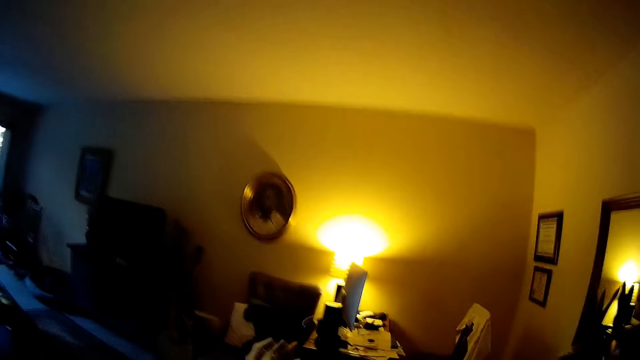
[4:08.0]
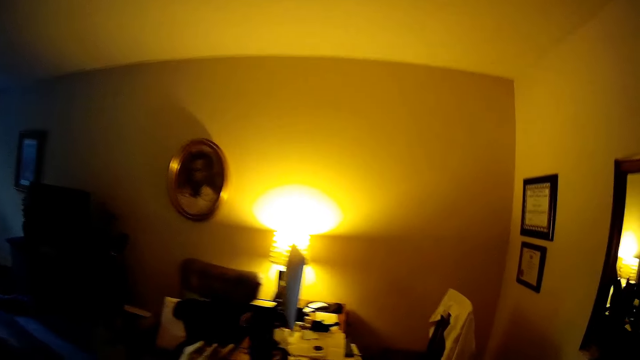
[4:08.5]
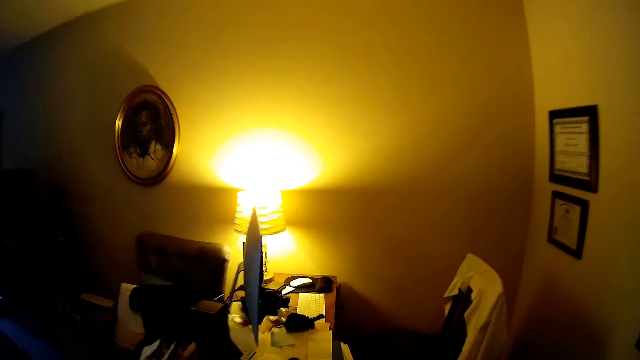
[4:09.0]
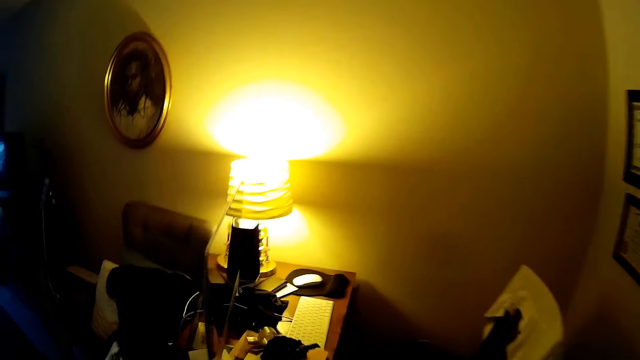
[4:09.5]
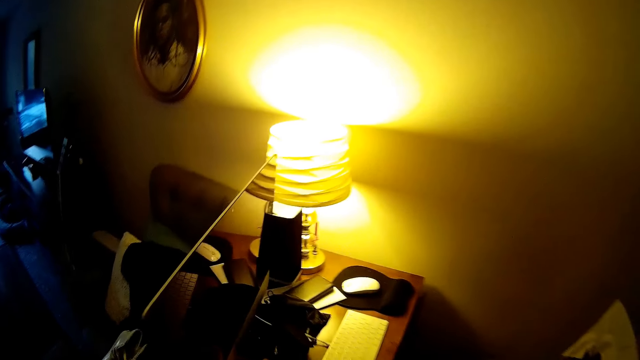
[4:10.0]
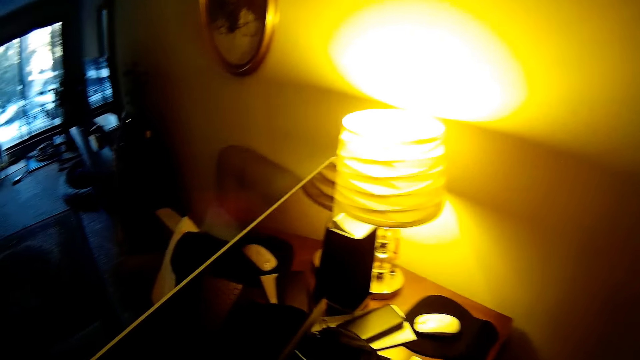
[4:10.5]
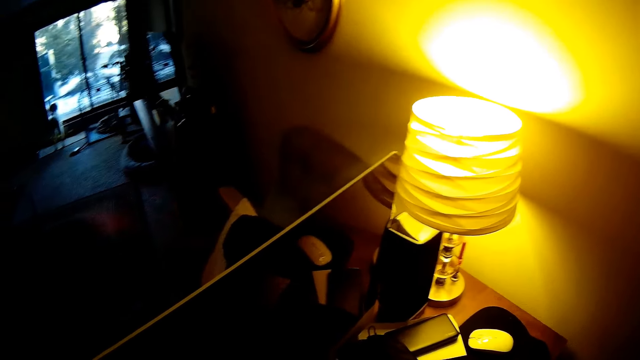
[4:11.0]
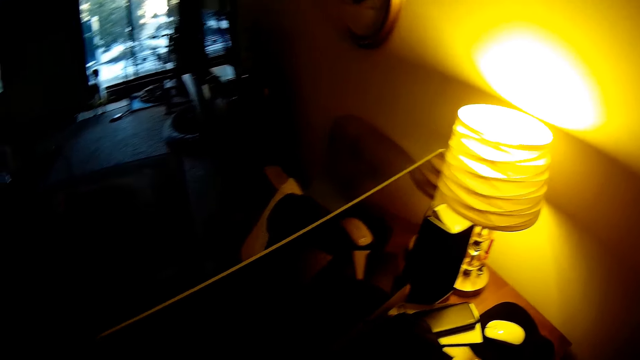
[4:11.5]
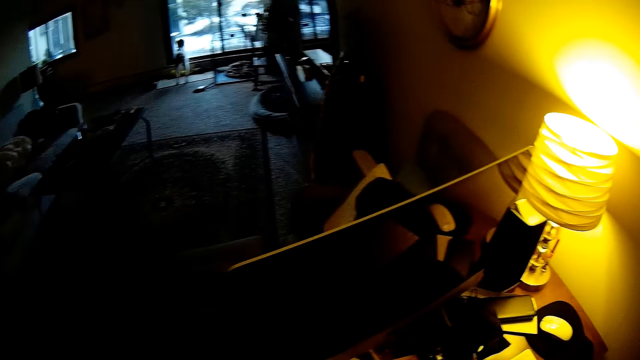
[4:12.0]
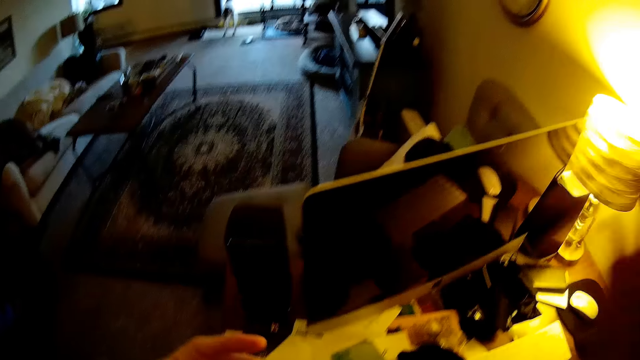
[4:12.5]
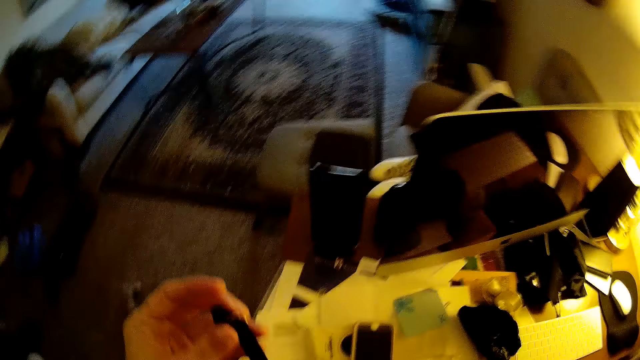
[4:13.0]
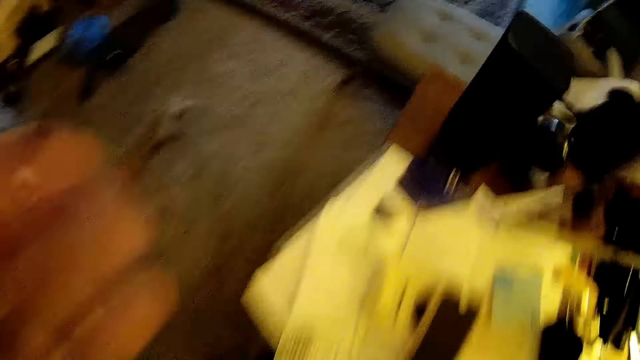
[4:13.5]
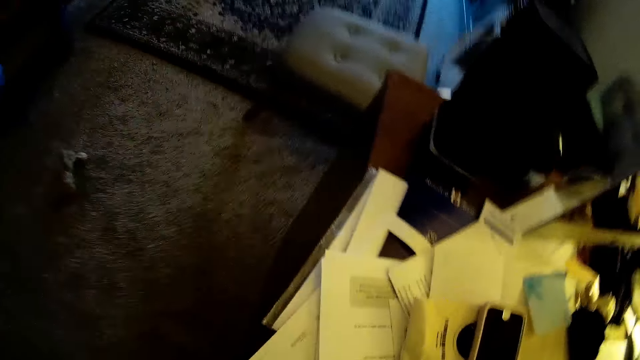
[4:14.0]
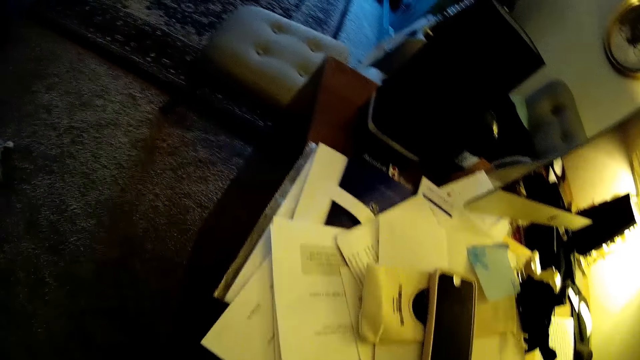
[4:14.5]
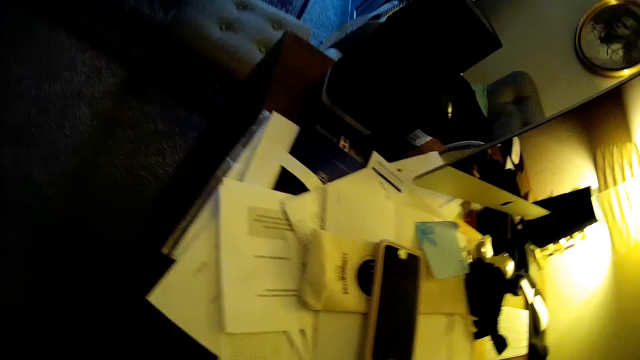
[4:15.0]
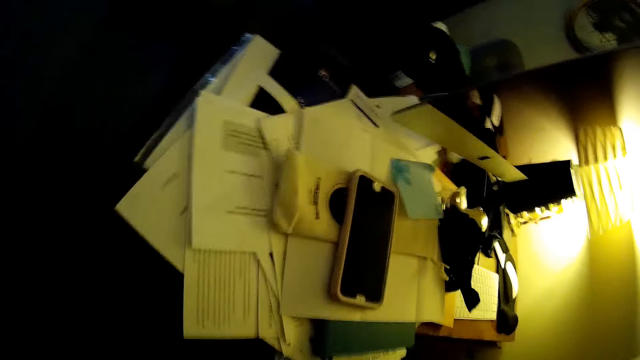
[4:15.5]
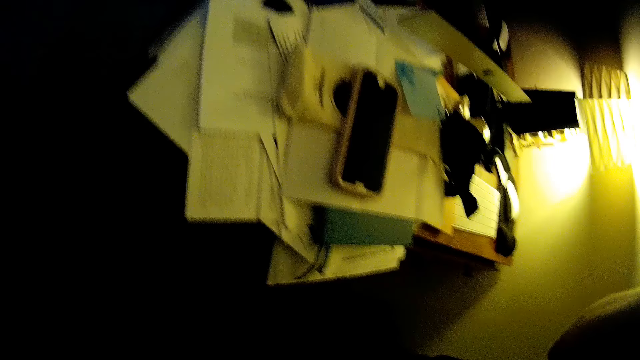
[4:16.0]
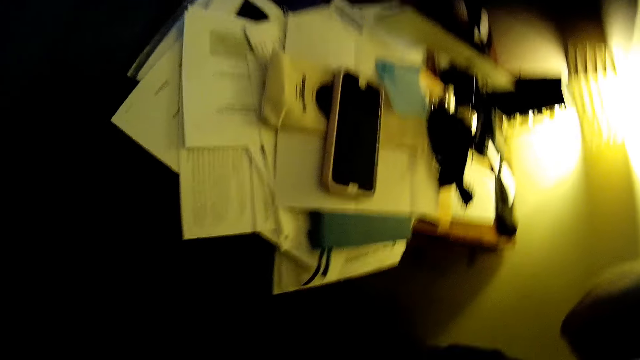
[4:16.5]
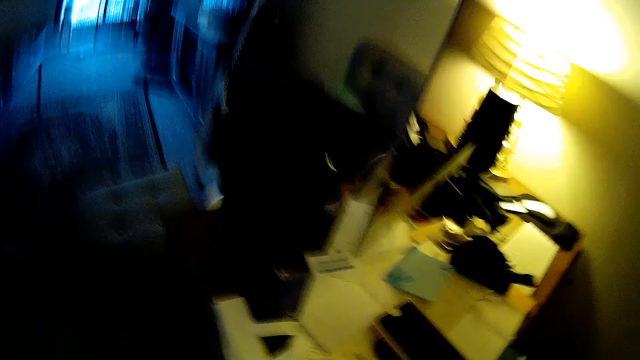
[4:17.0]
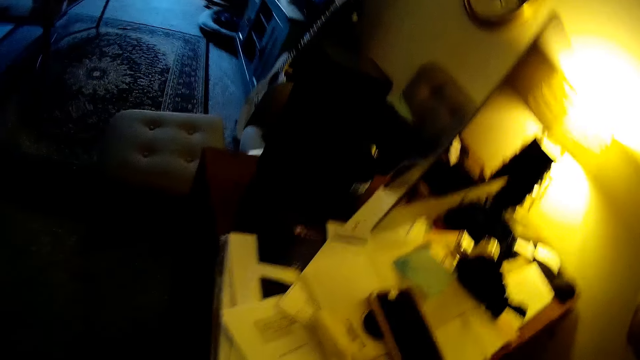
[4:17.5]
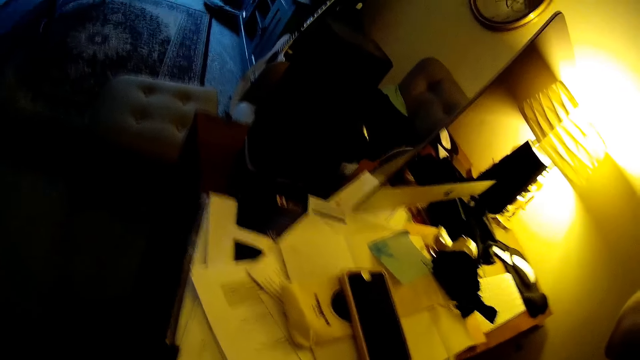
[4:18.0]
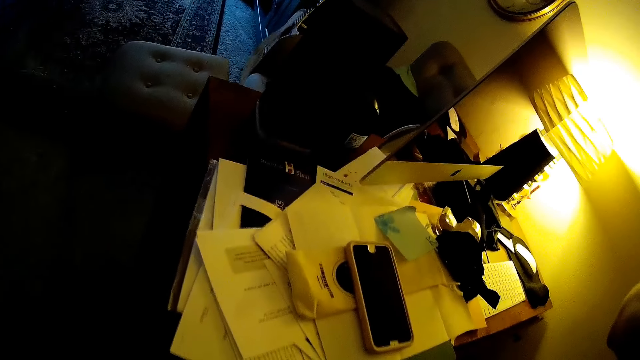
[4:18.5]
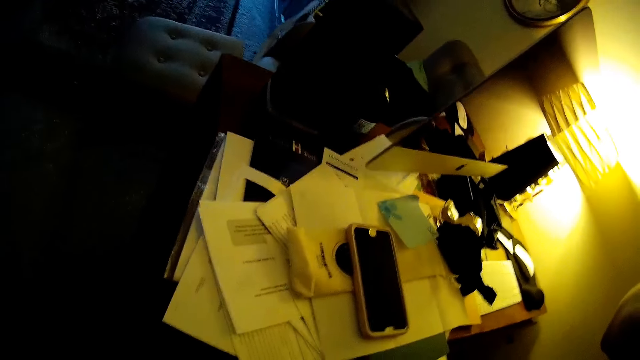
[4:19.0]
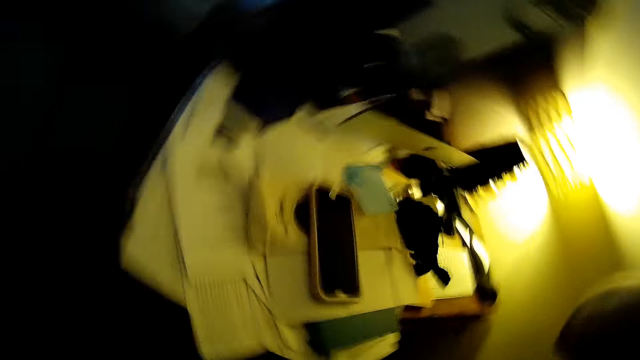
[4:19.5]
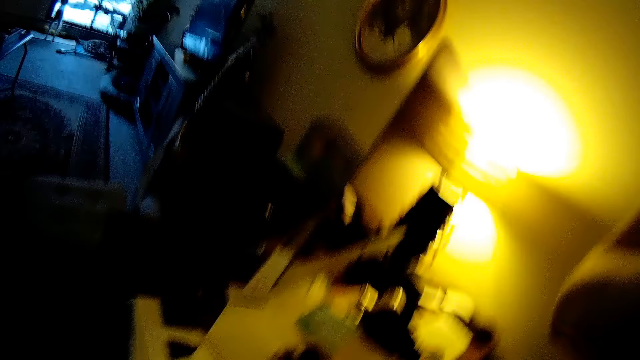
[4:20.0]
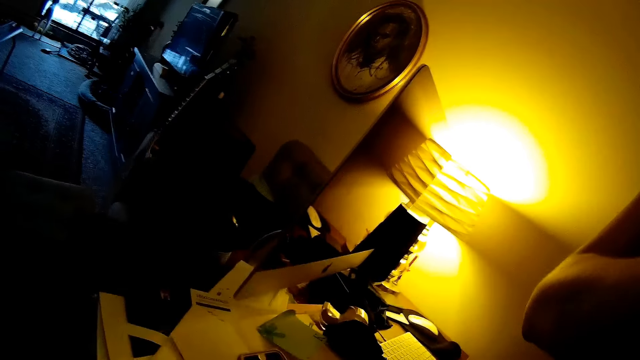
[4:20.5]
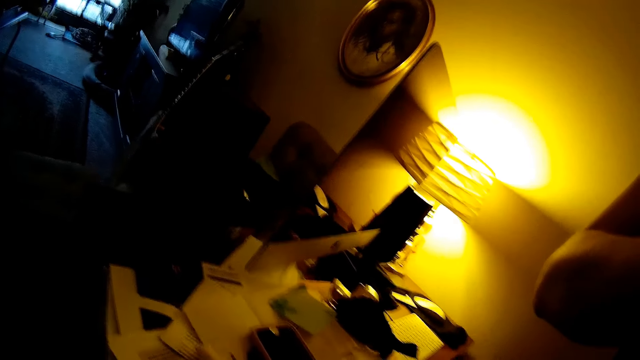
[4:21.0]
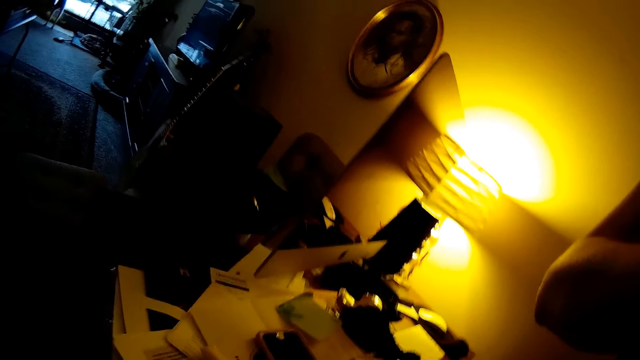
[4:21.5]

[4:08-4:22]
The camera wearer turns. They pick something. They stare at the table.

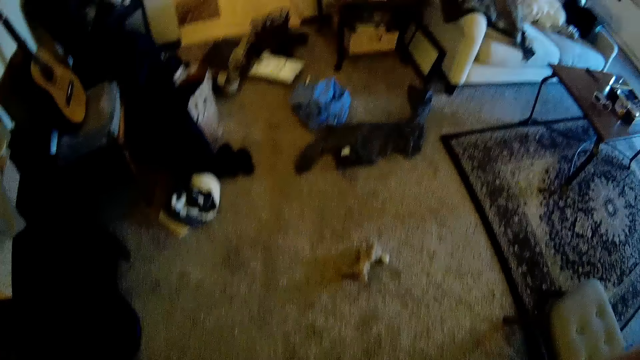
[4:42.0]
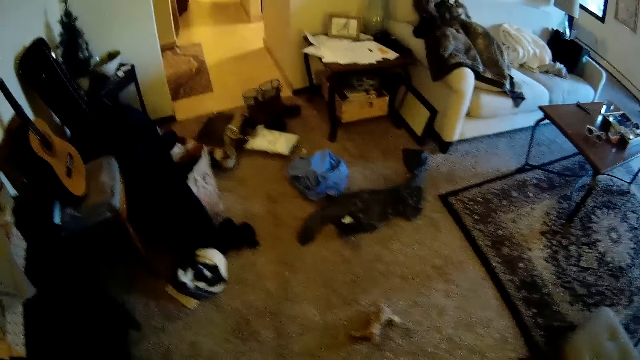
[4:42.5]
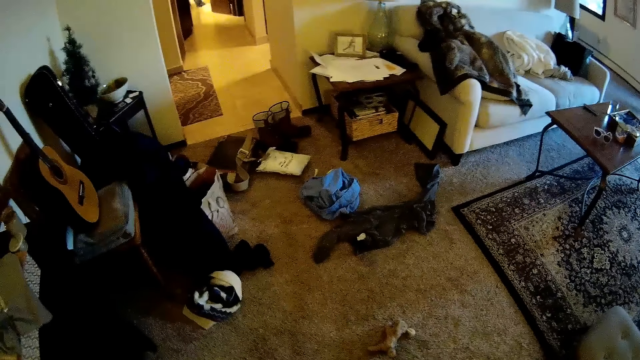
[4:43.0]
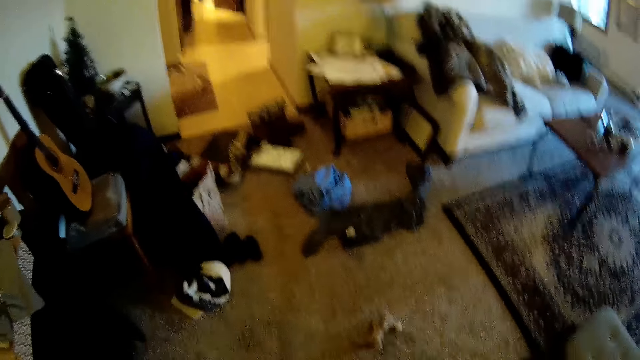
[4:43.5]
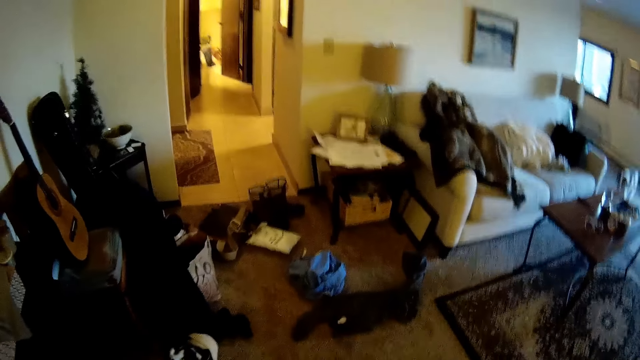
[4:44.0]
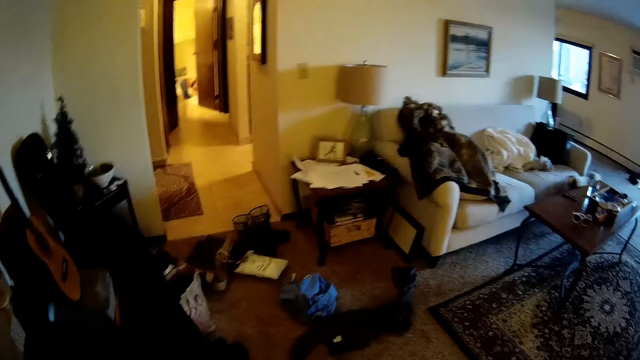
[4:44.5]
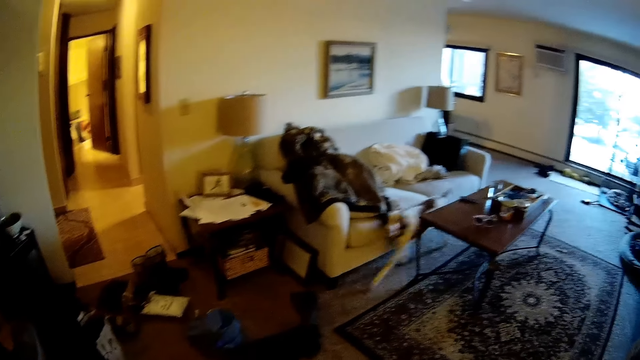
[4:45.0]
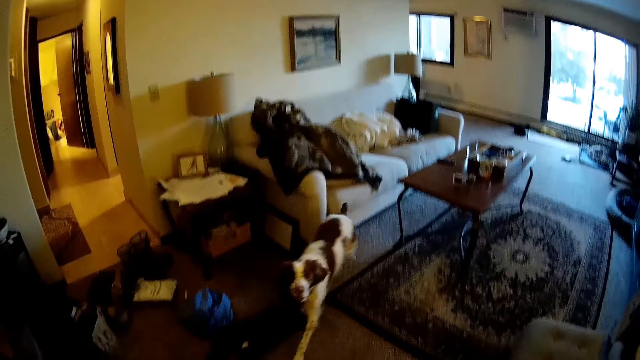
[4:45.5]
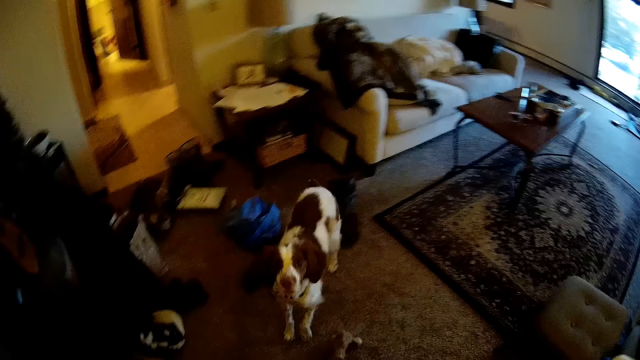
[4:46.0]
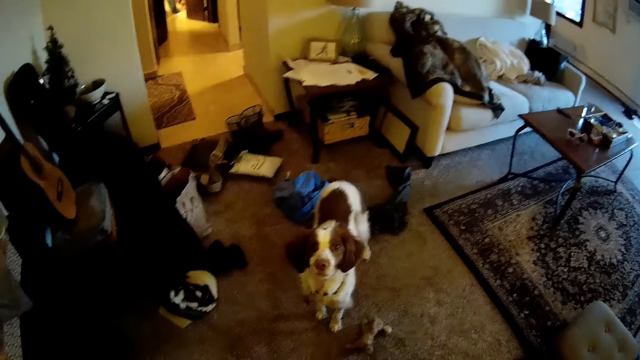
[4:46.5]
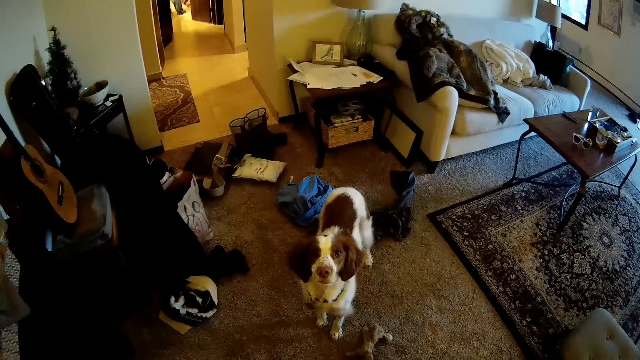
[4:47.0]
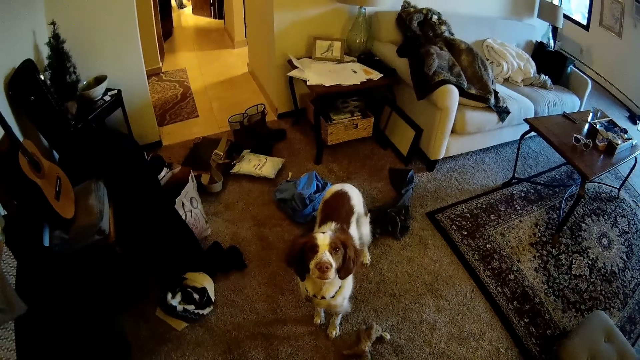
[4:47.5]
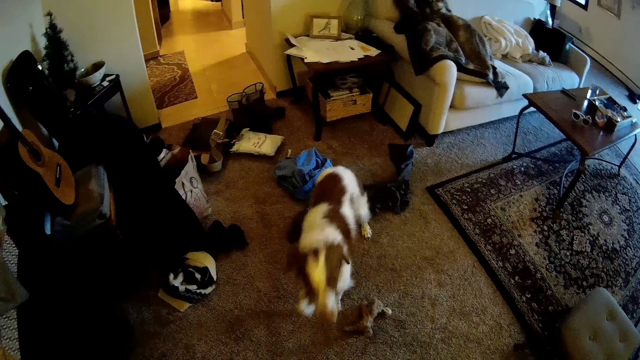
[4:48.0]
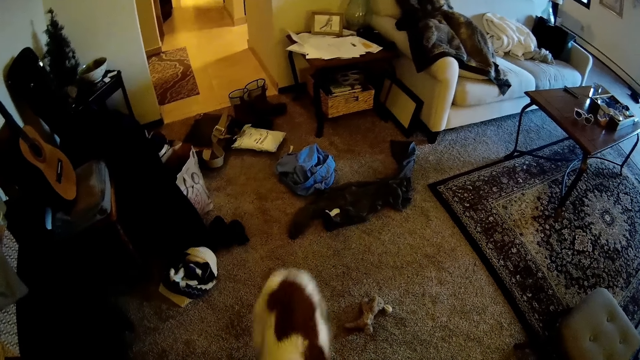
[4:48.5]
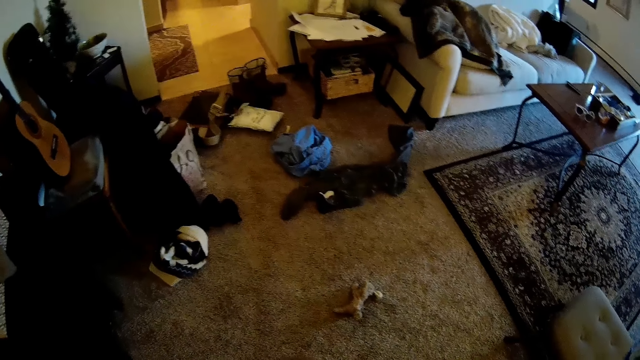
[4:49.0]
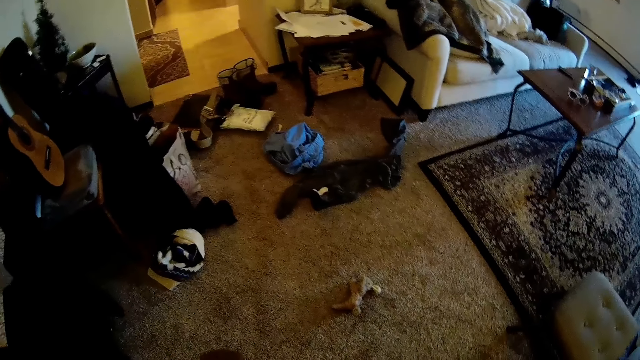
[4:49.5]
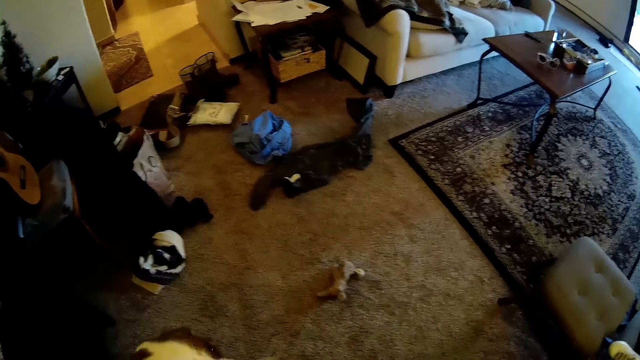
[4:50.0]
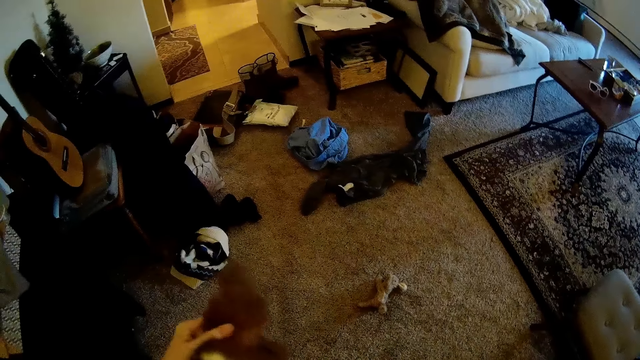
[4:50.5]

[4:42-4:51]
A dog walks to the camera wearer in the living room.
